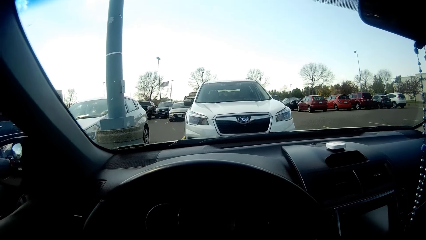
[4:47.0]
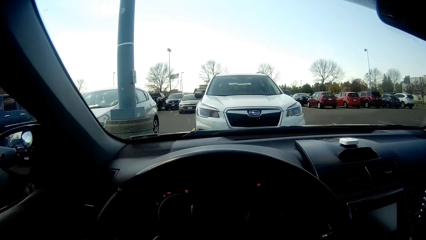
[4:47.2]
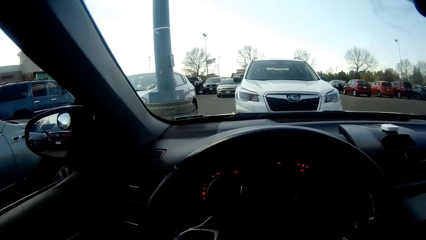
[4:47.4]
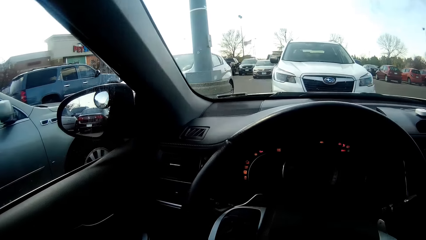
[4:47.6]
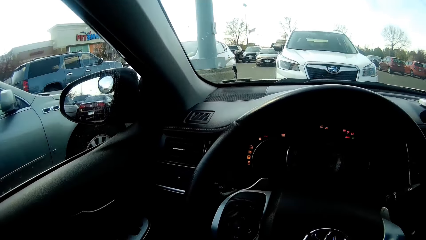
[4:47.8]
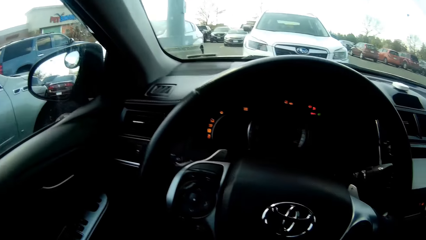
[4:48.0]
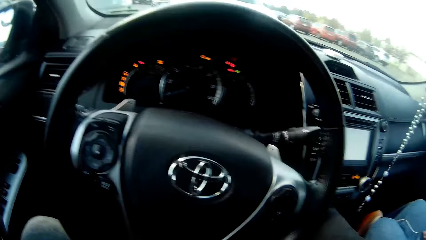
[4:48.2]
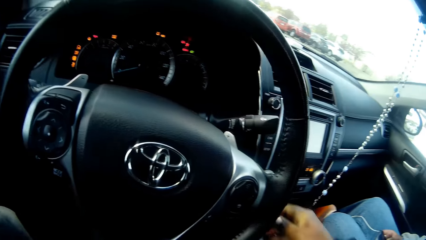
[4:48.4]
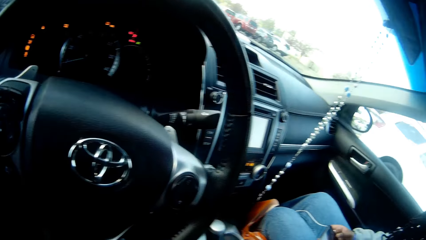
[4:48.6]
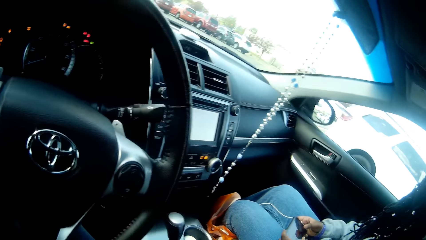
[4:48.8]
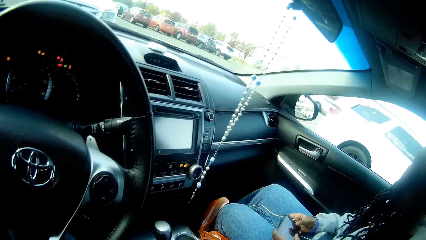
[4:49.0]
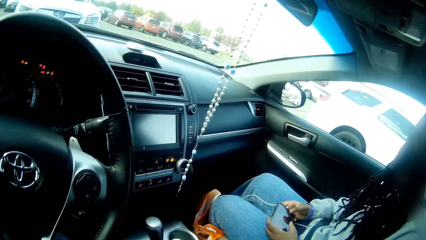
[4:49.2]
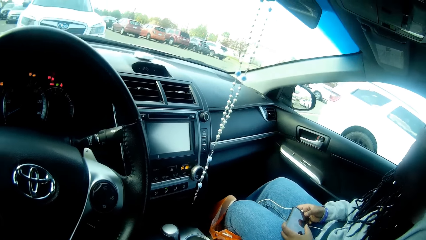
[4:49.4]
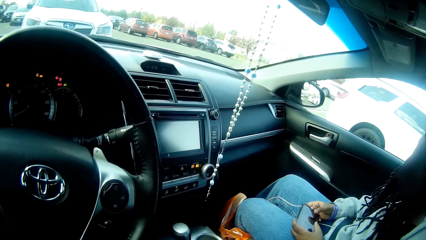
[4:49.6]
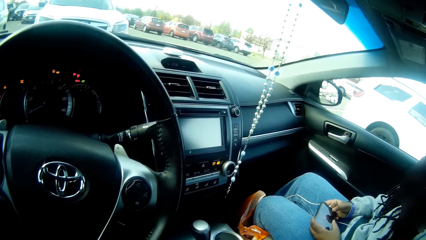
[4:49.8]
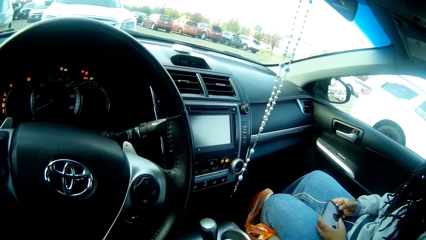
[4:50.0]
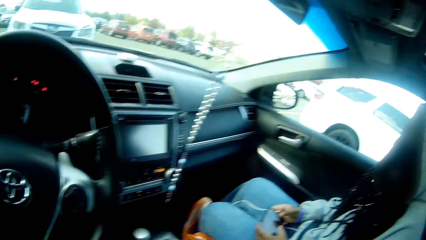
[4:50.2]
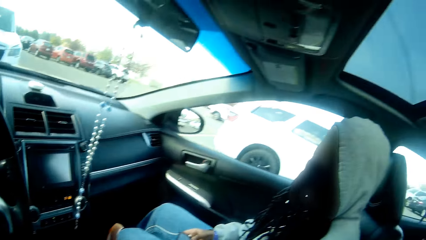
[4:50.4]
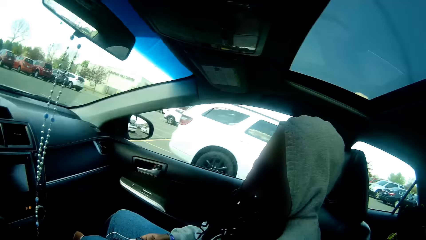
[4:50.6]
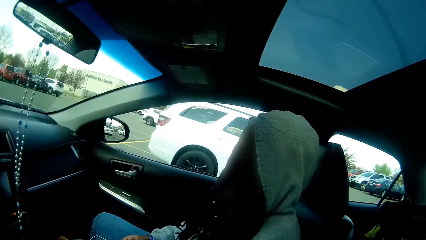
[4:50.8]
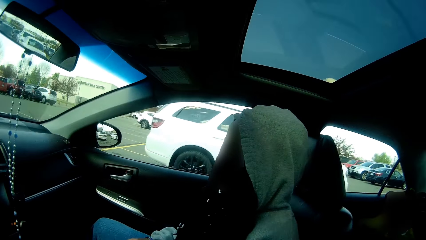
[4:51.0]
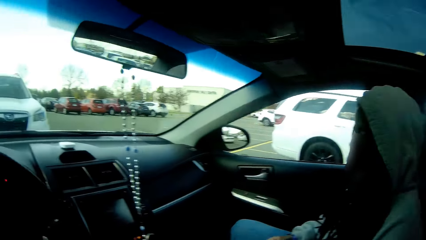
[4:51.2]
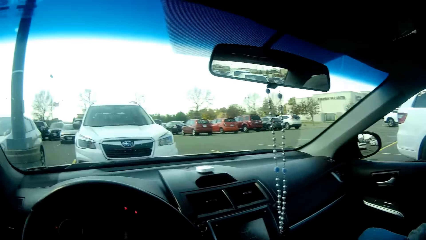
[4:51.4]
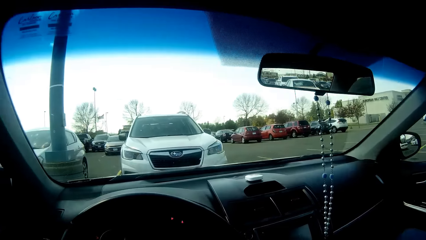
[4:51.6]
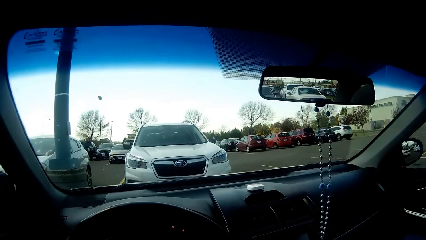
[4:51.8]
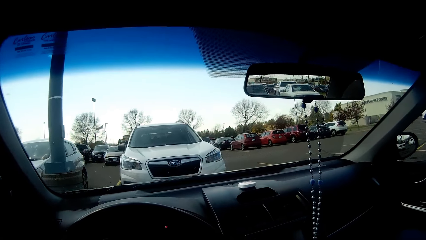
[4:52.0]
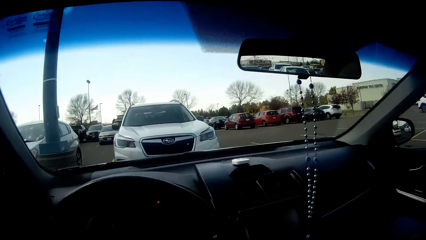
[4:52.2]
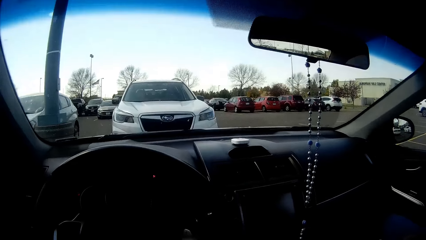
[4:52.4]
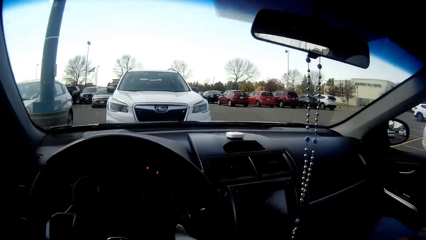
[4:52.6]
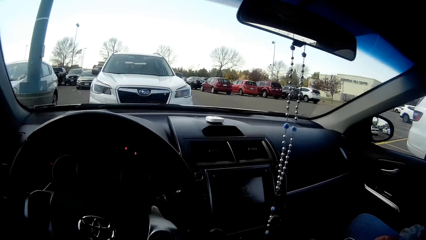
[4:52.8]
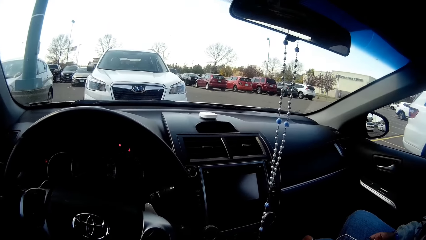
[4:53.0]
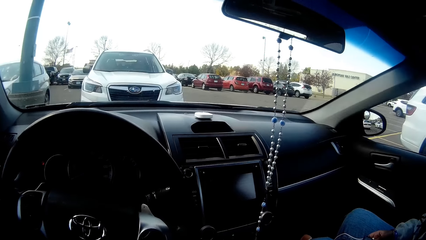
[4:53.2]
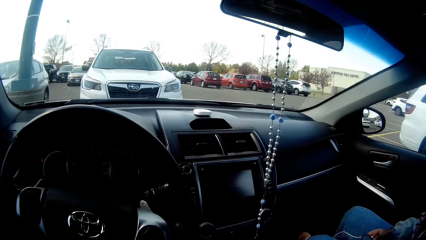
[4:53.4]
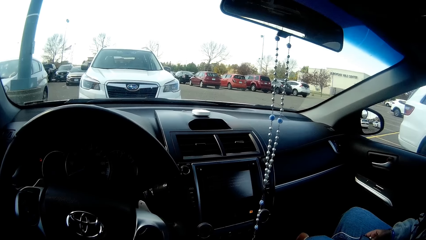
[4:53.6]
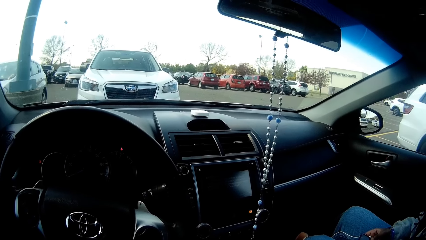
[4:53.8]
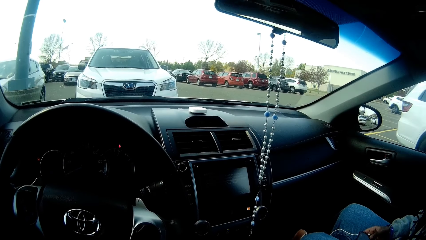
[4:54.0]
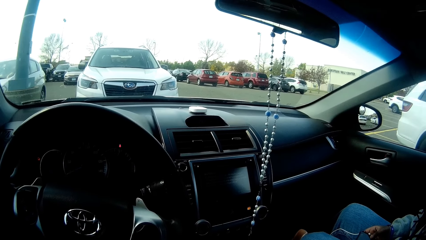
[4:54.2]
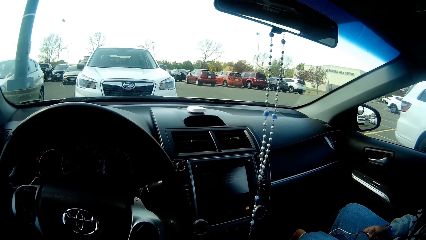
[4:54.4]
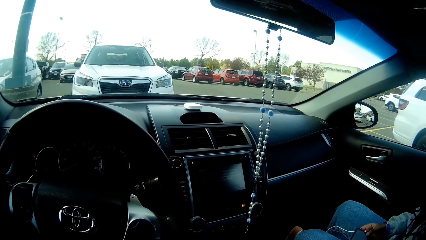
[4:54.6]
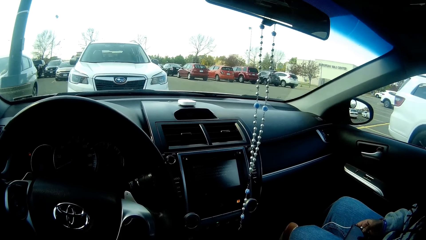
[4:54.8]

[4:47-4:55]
The camera wearer starts the ignition of the black car with her right hand. She reverses the car. The girl interacts with the camera wearer.
